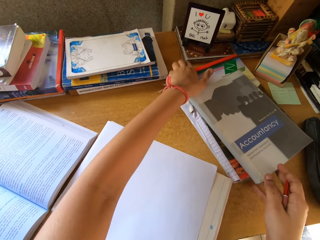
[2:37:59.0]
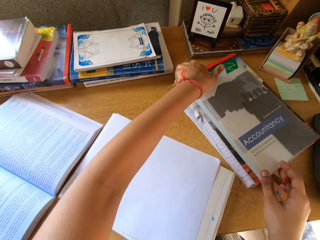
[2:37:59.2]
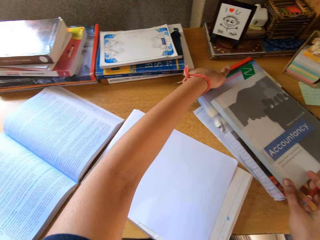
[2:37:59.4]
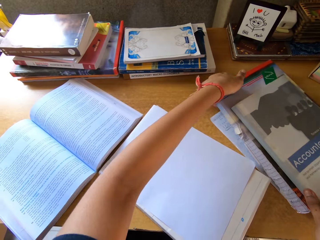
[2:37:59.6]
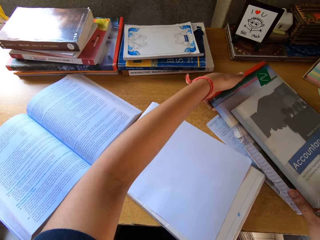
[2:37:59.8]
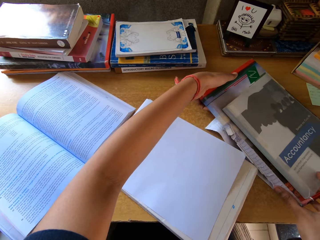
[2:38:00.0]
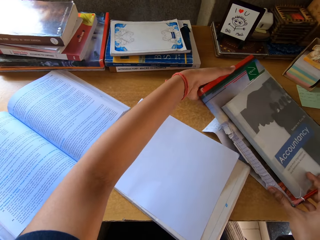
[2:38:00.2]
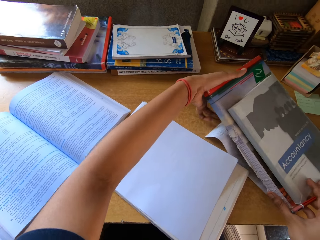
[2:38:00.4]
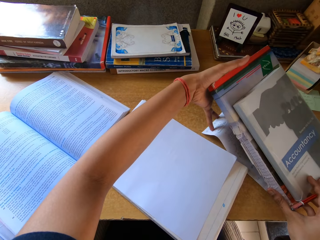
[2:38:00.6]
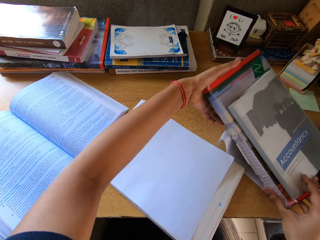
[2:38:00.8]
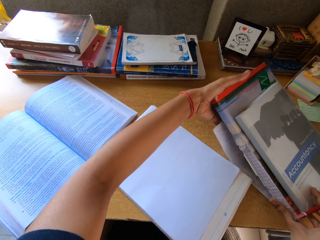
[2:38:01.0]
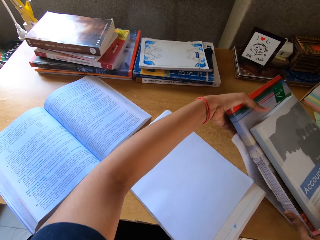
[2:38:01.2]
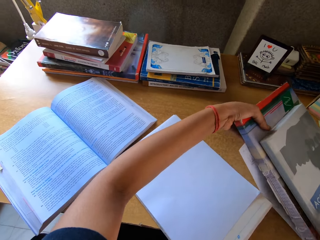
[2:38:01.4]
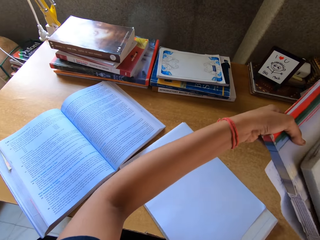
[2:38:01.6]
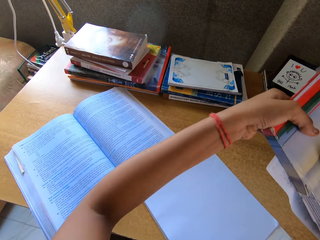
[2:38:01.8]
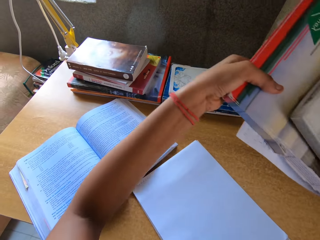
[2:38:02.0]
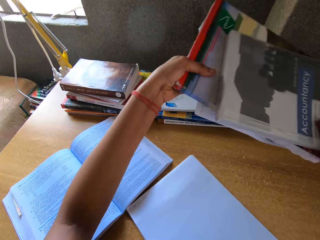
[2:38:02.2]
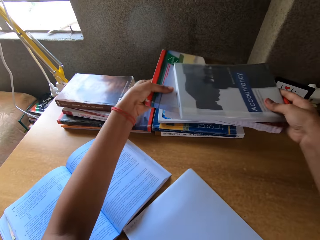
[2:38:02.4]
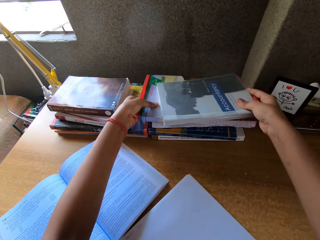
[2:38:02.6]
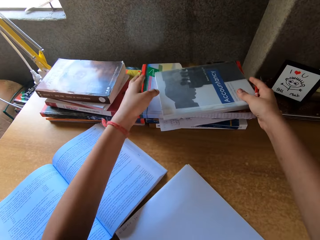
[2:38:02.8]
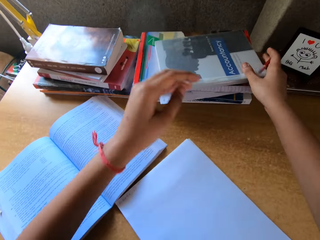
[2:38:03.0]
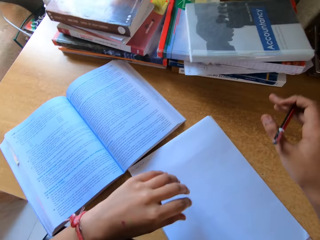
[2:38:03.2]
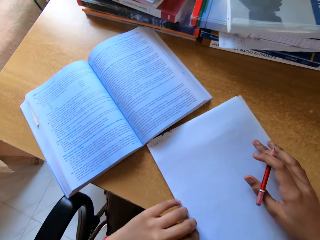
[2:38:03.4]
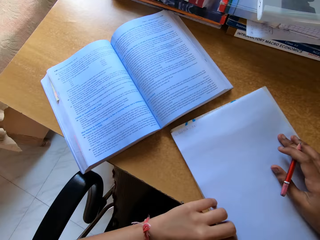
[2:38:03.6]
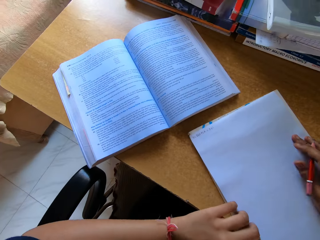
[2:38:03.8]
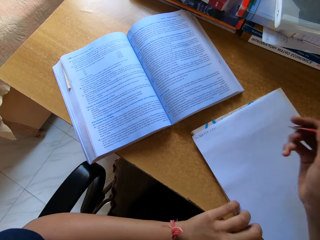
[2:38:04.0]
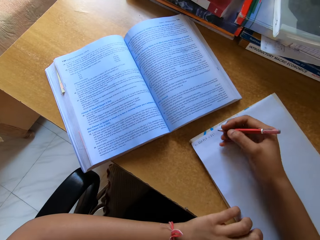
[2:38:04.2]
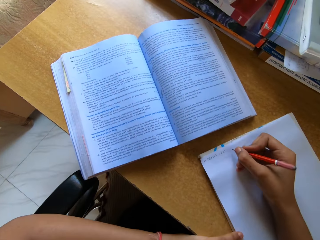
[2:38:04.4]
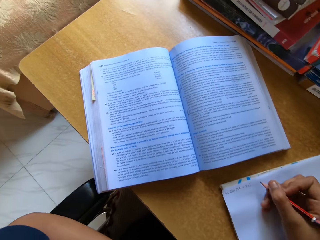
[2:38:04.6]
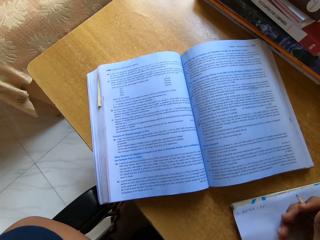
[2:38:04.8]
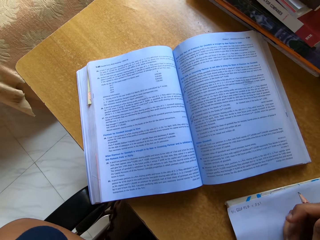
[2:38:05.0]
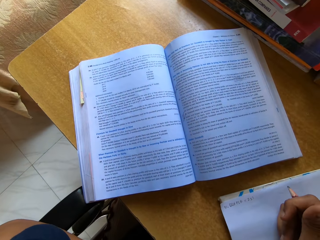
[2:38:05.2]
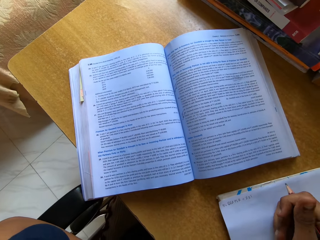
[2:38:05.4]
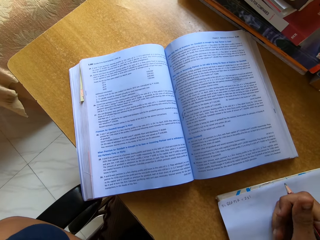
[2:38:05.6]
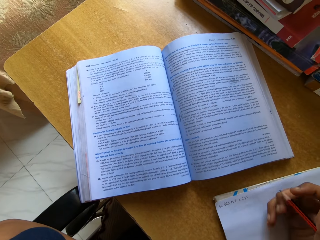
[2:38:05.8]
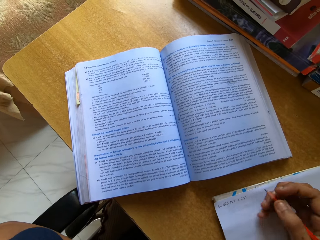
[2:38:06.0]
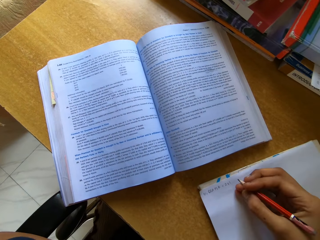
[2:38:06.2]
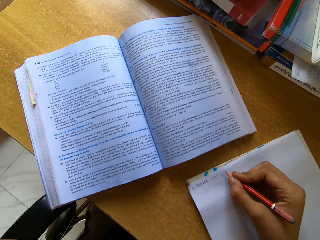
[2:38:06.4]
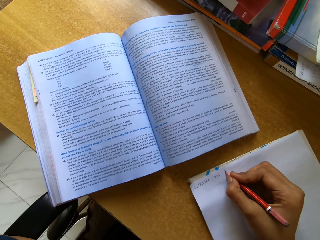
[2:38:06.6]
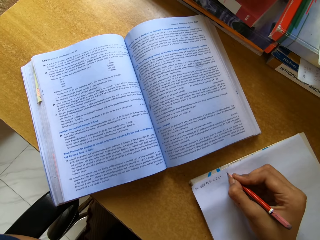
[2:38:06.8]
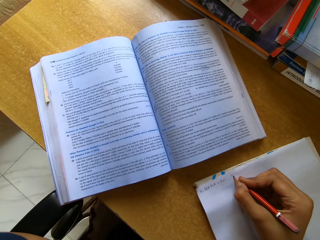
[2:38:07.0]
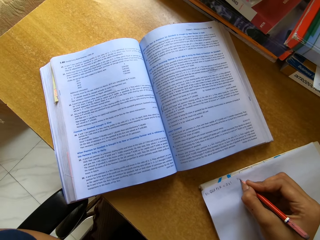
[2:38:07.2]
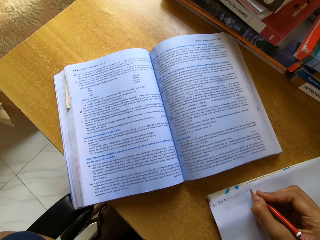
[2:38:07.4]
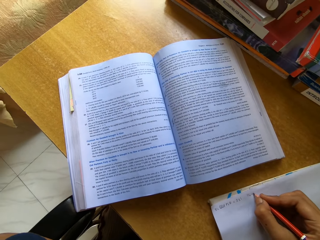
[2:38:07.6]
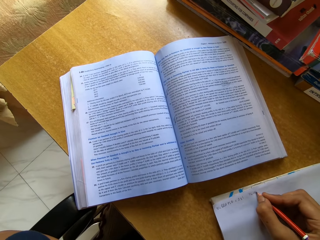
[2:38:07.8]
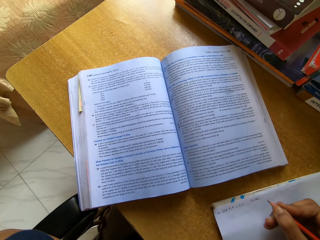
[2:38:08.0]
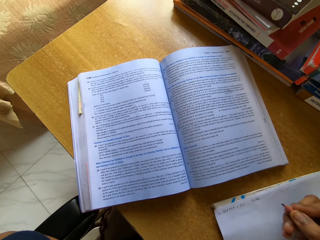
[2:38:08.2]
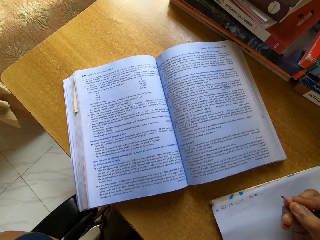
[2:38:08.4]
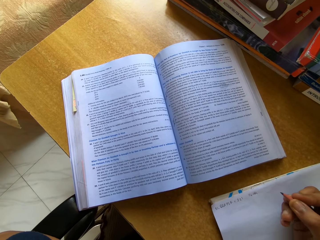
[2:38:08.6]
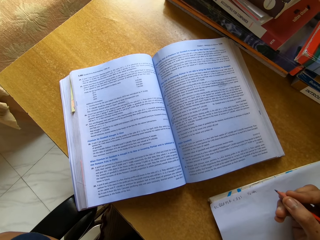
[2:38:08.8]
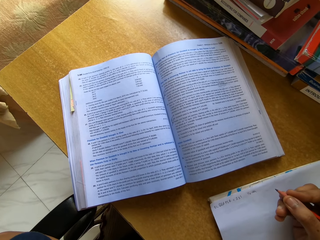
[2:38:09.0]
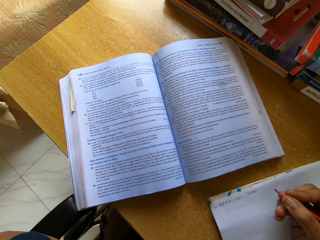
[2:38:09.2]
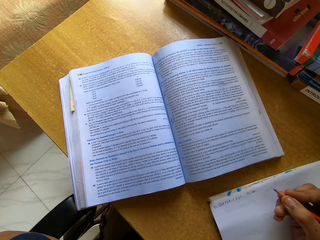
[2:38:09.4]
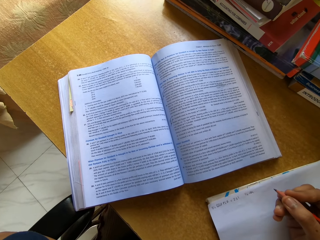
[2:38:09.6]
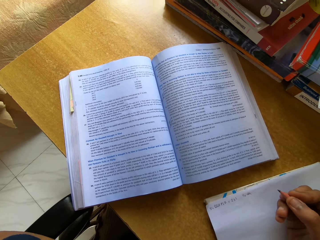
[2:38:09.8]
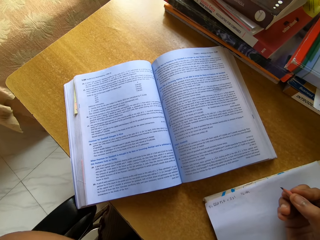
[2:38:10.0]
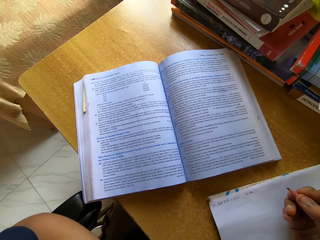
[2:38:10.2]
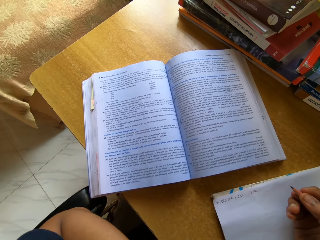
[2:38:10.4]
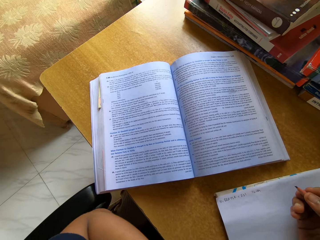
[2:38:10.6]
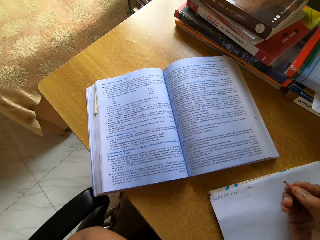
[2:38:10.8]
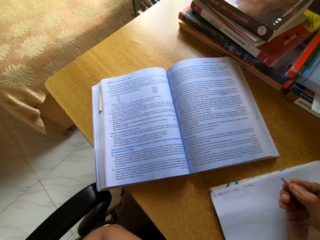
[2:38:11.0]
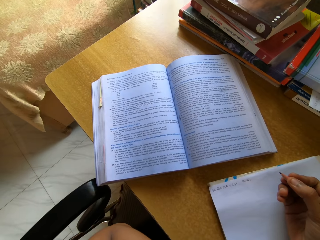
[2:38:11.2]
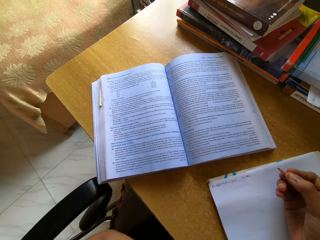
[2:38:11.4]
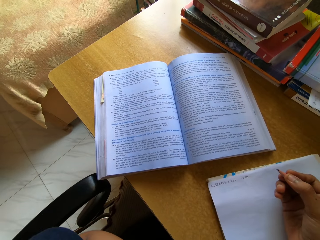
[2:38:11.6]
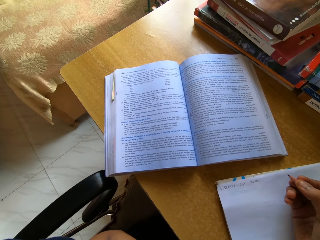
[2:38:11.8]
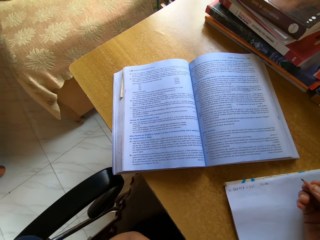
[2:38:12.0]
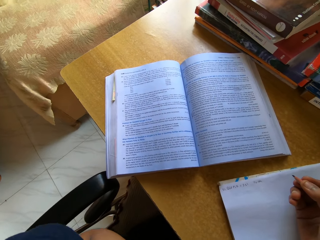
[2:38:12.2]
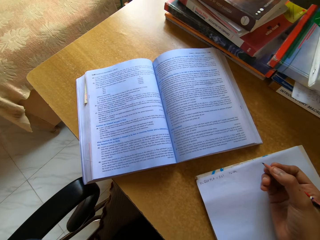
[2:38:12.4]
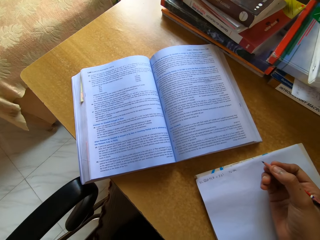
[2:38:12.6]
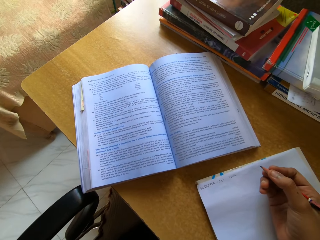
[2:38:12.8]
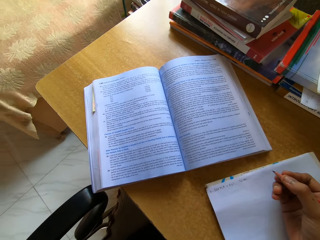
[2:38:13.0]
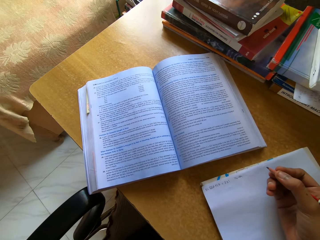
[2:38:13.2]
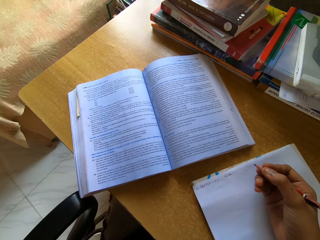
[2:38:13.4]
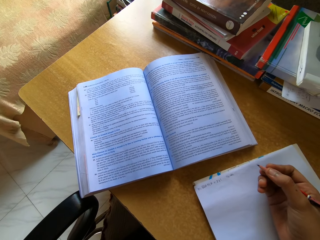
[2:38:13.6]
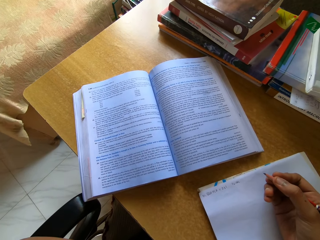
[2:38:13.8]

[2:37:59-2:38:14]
The camera wearer picks up books. They put the books on the table. They read a text book. They write on a paper with a pencil. They read the text book.

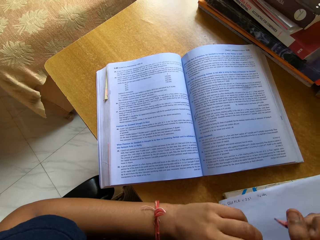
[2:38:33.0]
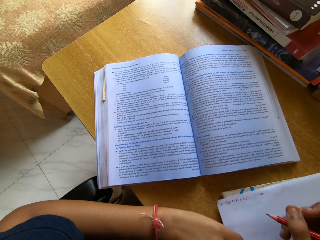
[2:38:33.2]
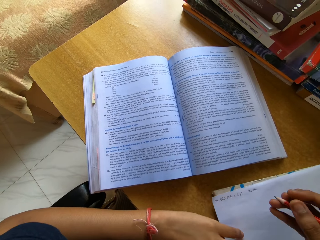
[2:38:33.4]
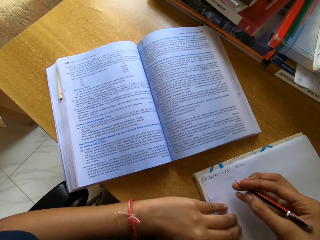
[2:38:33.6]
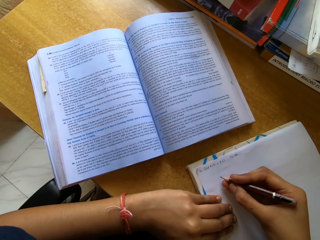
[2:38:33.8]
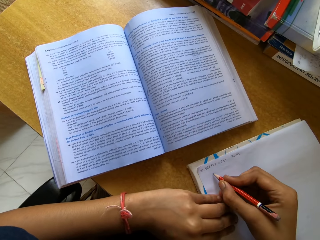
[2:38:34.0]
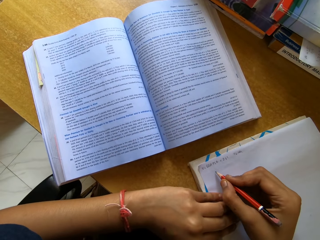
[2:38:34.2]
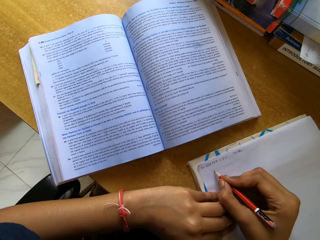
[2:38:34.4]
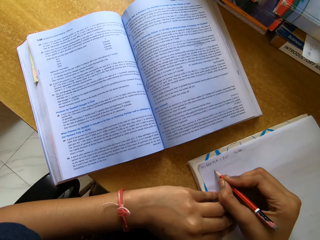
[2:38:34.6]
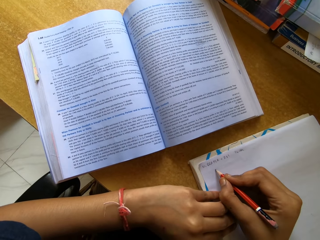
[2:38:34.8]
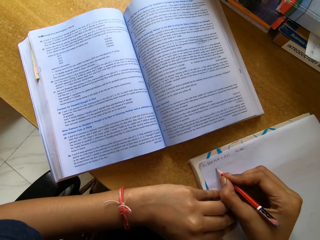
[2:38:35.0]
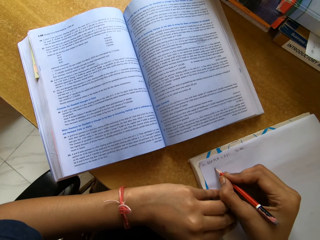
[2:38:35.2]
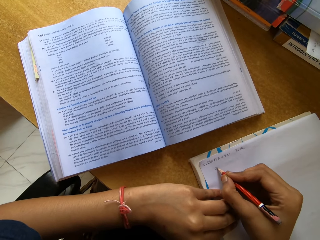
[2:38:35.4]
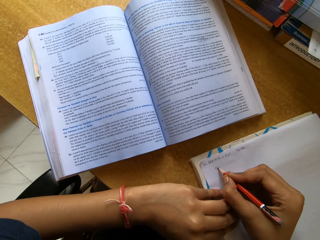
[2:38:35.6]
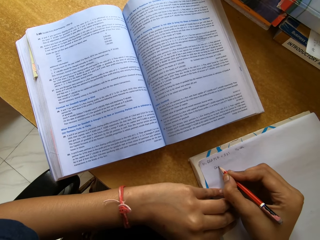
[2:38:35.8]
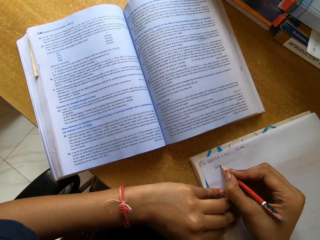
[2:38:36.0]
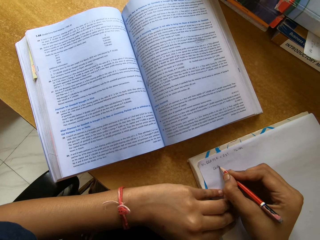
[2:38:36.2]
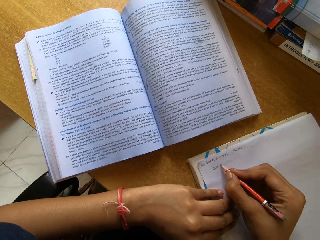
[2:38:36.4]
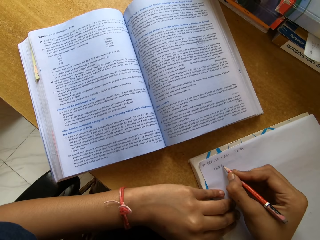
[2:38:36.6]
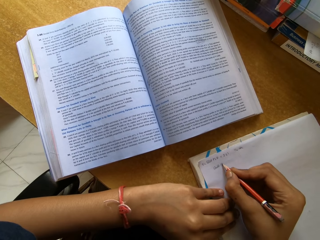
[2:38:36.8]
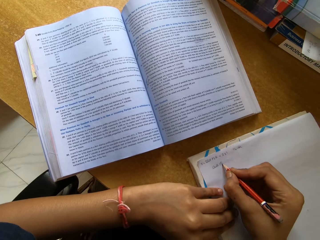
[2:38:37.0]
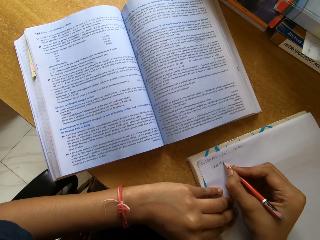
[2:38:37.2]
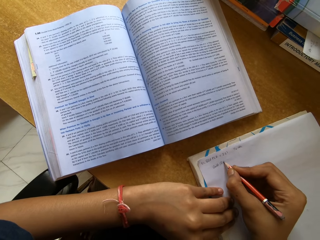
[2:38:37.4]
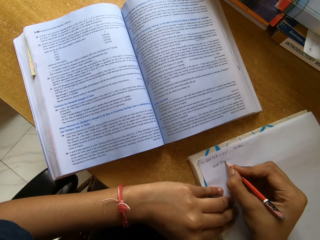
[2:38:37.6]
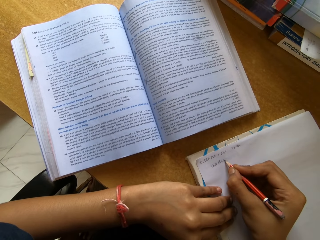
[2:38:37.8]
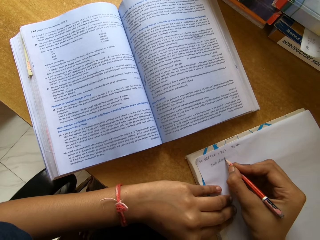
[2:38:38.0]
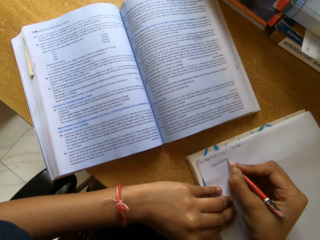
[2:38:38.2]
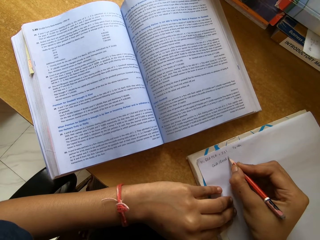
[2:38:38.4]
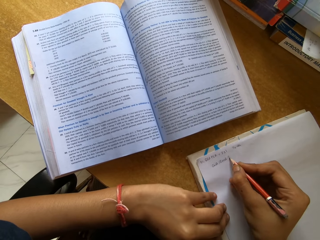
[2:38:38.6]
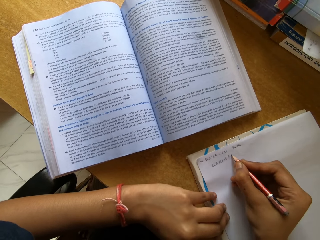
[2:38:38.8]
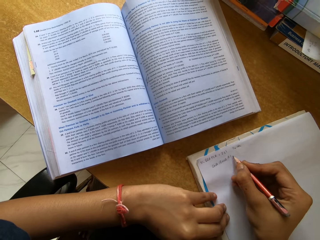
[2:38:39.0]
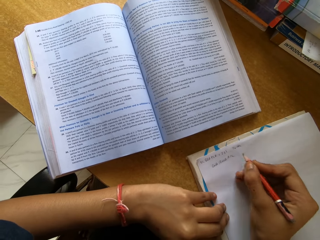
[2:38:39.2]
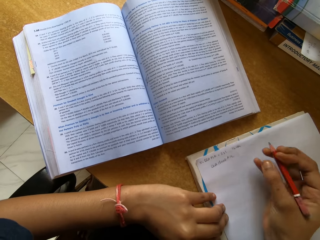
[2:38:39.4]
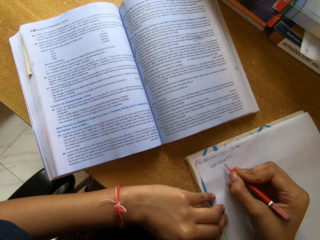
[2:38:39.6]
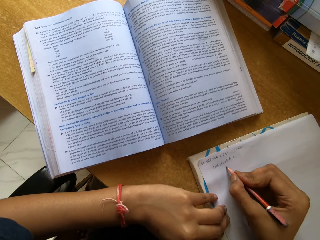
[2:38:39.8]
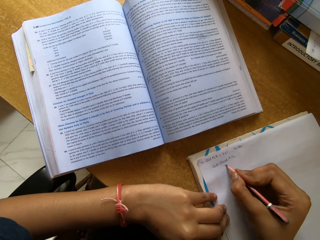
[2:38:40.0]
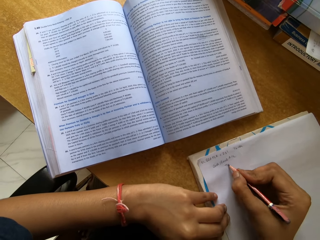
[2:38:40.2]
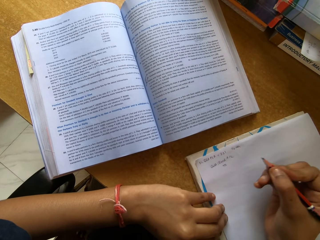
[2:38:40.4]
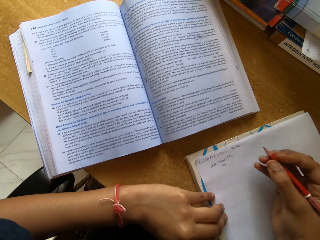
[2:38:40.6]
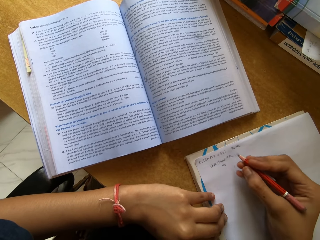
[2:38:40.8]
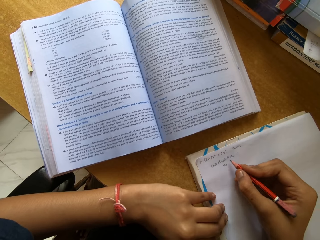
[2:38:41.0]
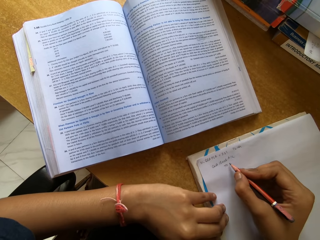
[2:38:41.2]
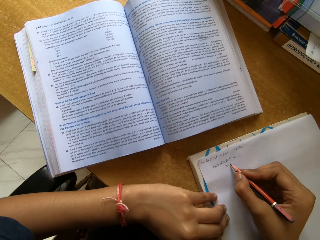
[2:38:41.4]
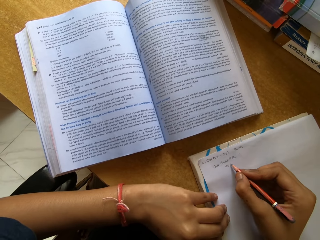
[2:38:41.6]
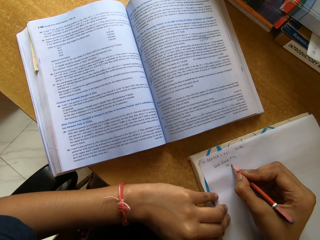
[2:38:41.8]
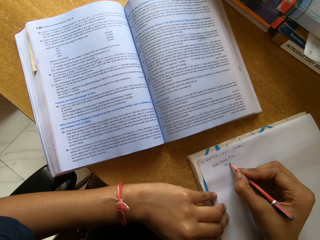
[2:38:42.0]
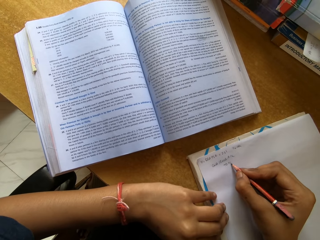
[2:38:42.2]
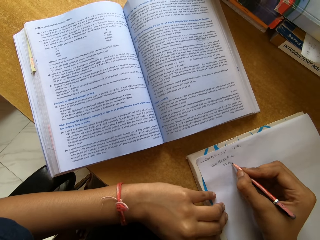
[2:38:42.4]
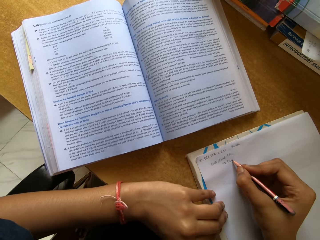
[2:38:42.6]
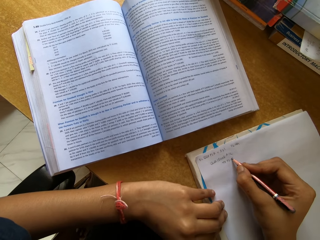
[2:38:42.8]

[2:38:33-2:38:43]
The camera wearer writes on a paper with a pencil.
